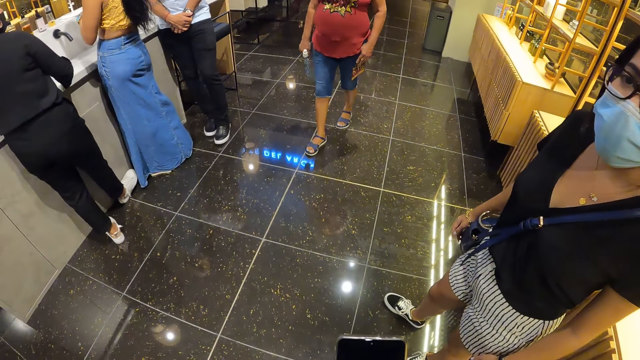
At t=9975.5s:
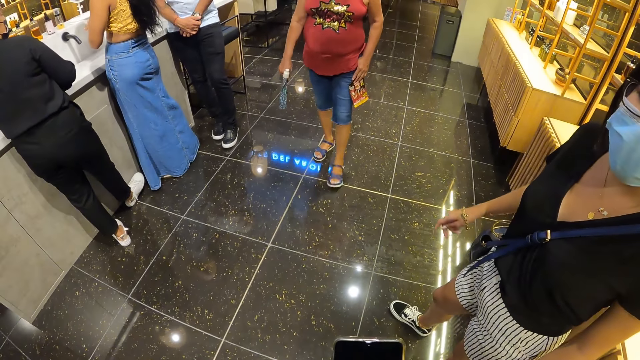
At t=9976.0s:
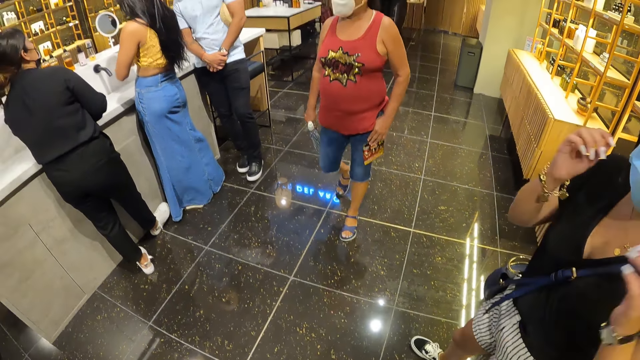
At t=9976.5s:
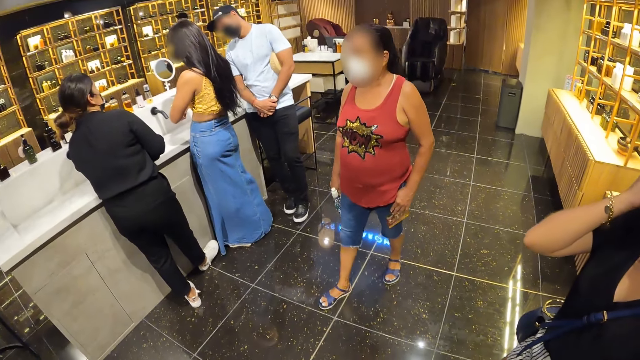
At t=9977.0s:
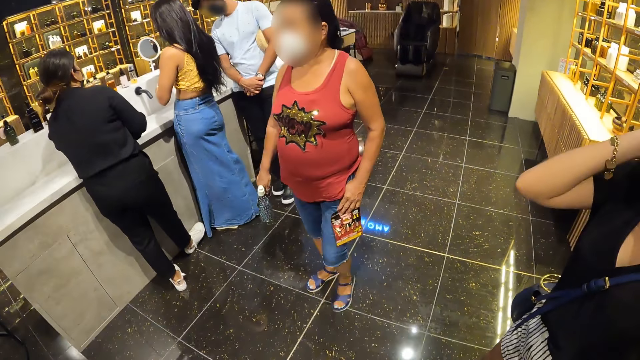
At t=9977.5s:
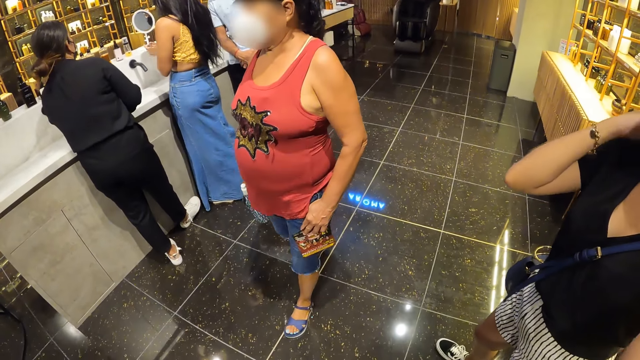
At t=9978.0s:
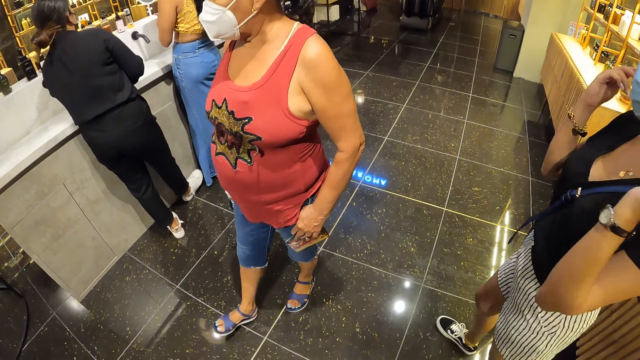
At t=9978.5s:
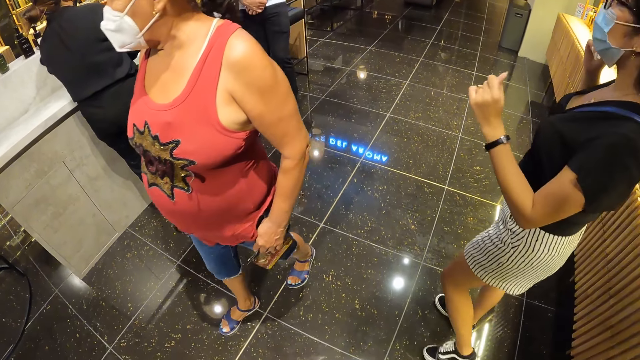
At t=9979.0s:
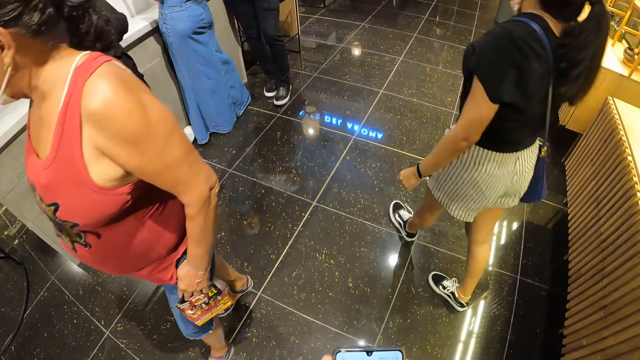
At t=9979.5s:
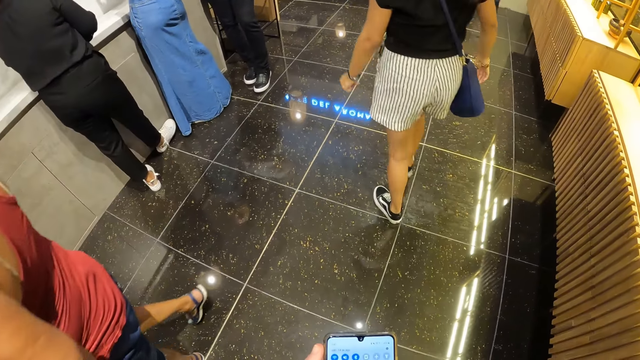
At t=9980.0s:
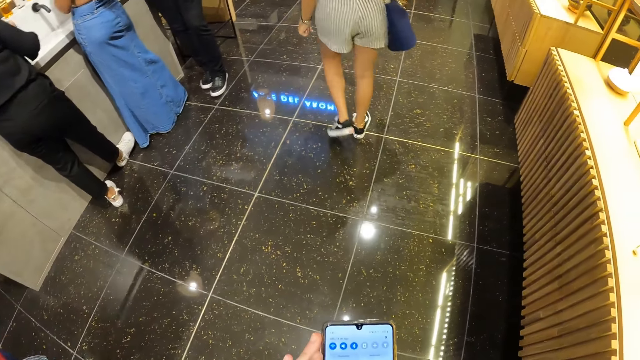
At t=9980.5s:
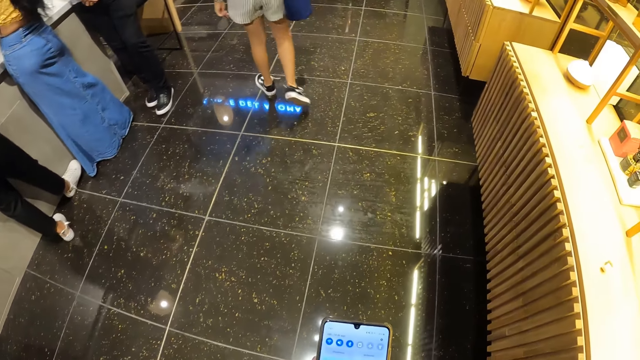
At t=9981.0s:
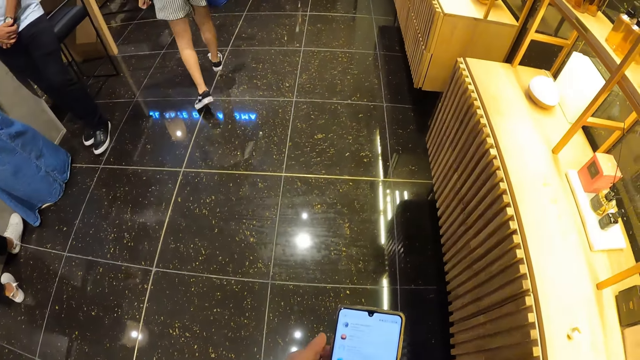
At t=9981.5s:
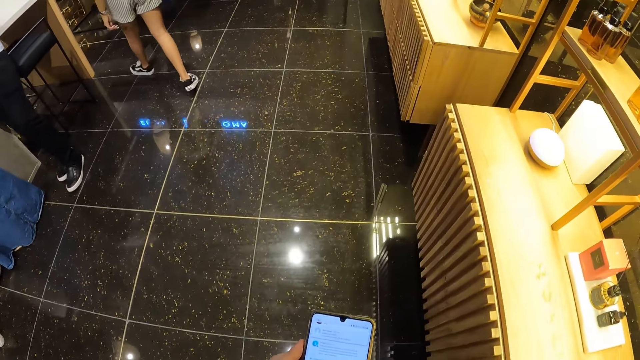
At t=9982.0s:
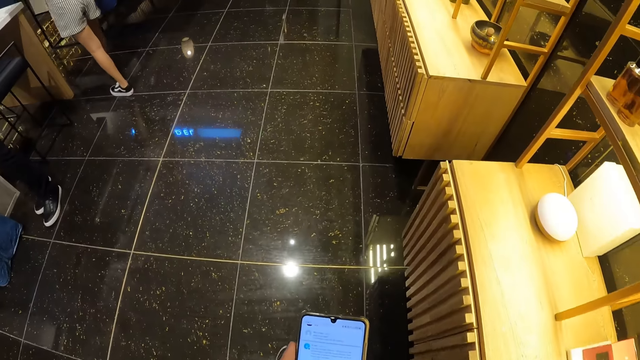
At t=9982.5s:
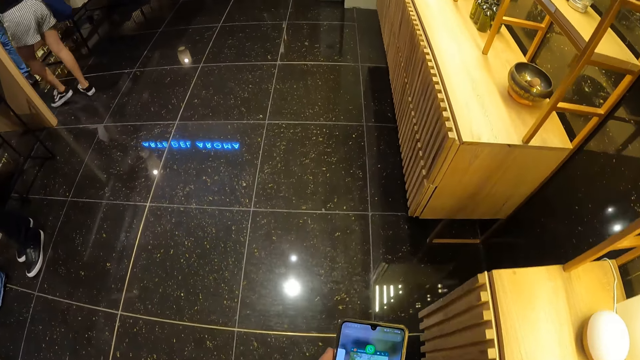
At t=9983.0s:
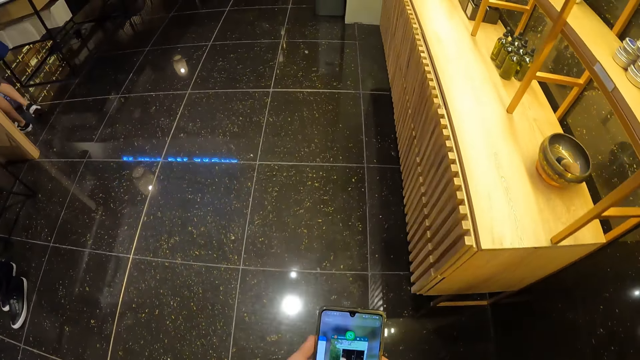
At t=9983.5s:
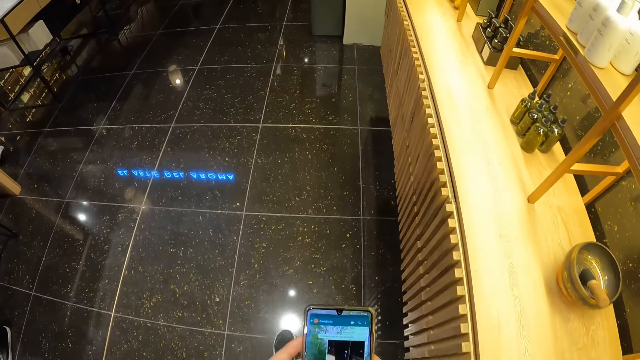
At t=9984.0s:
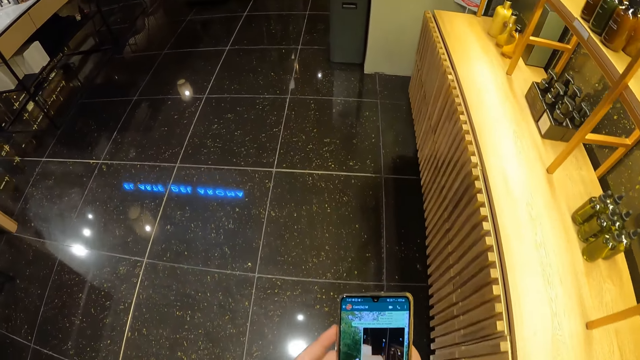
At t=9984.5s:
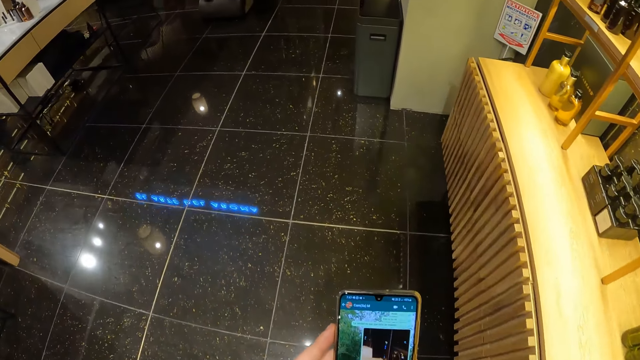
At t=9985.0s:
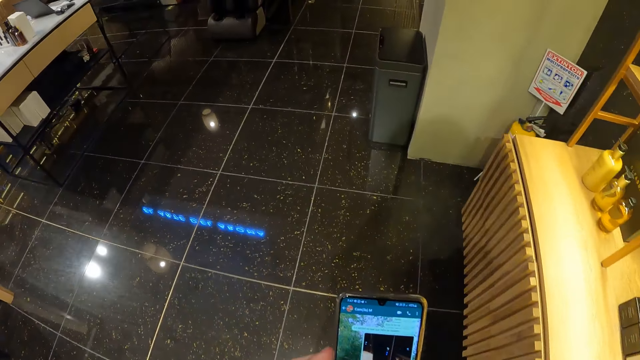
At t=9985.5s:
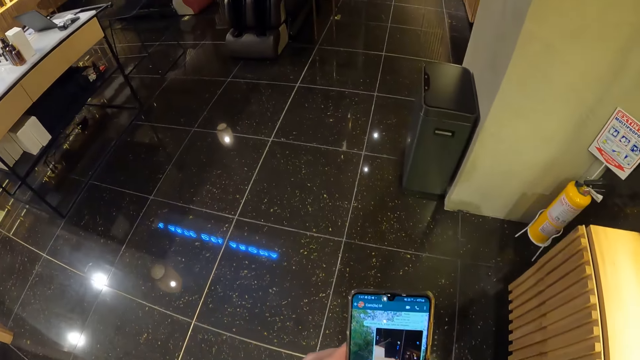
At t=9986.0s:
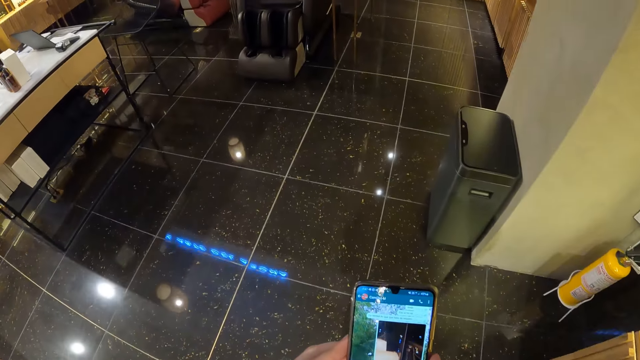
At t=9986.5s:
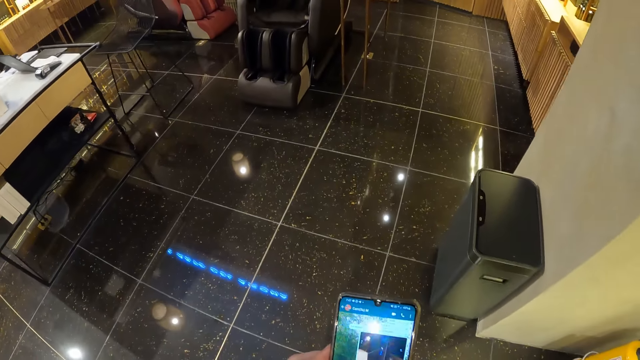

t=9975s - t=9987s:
The woman walks away. The camera wearer operates the phone with his hands. He walks in the building.

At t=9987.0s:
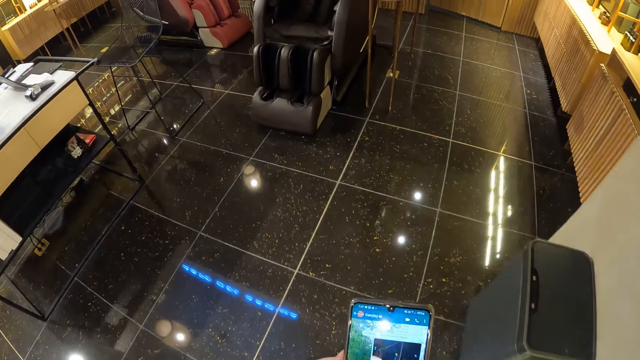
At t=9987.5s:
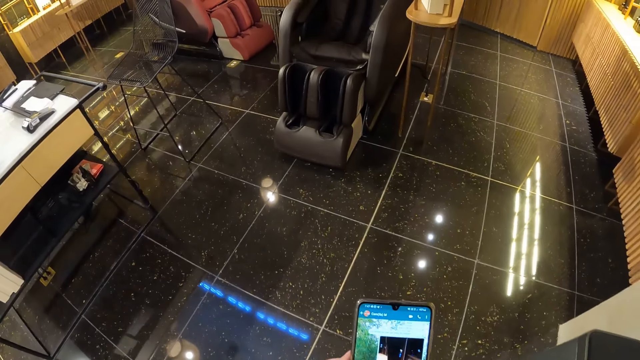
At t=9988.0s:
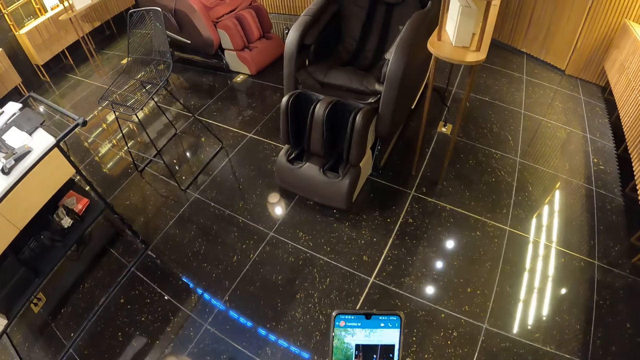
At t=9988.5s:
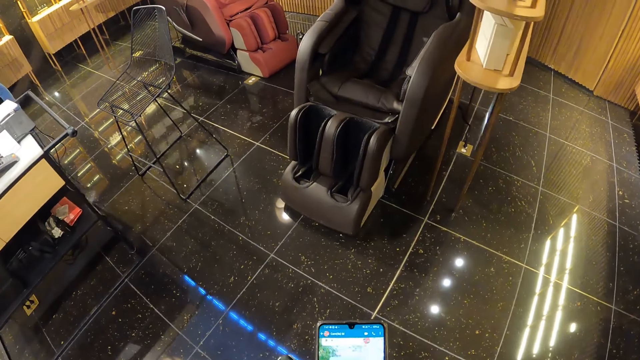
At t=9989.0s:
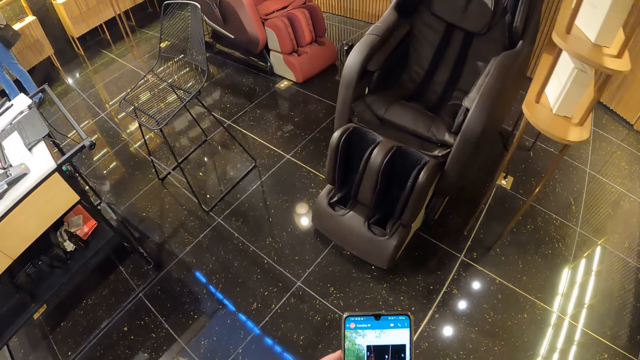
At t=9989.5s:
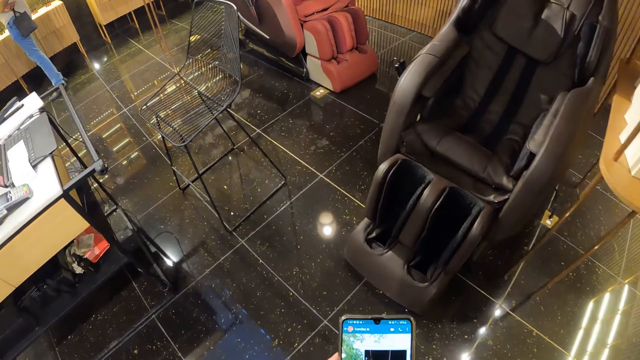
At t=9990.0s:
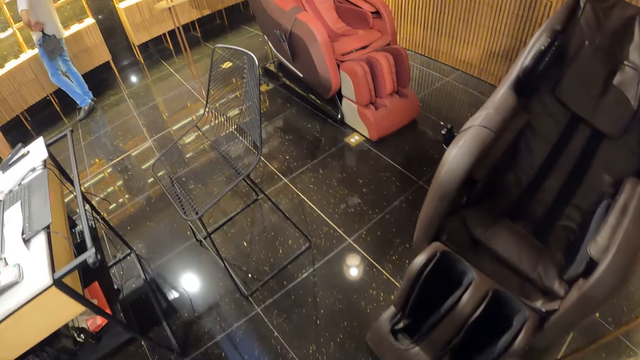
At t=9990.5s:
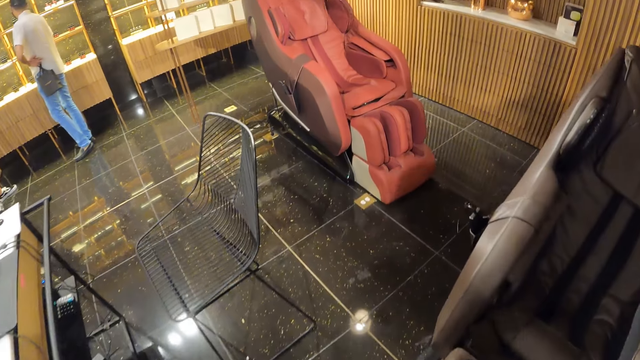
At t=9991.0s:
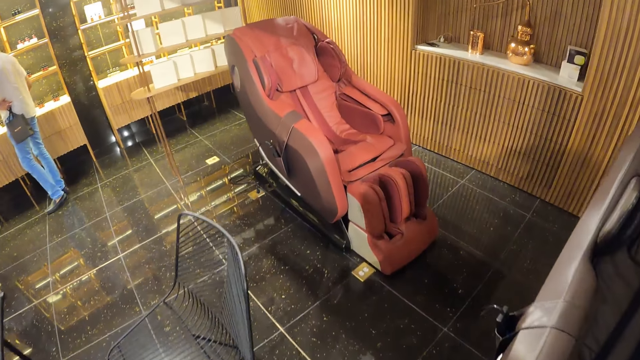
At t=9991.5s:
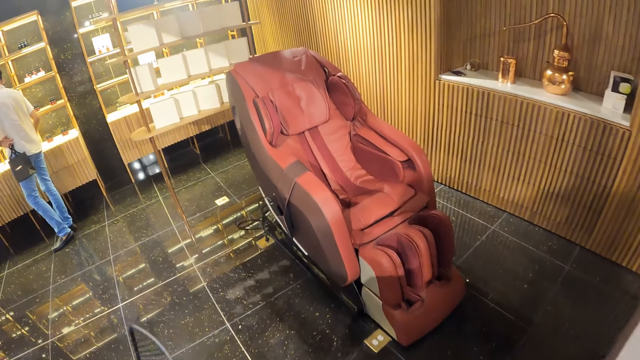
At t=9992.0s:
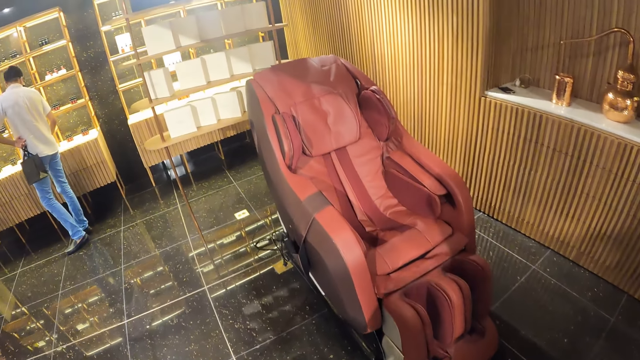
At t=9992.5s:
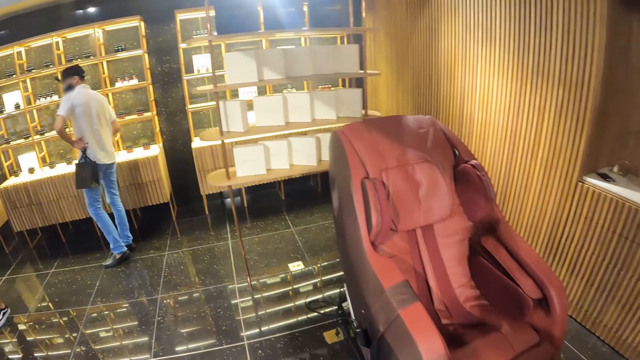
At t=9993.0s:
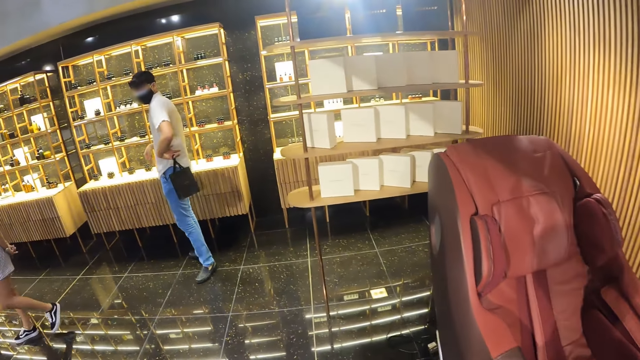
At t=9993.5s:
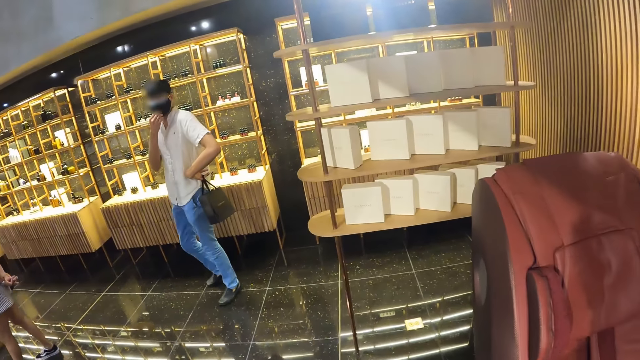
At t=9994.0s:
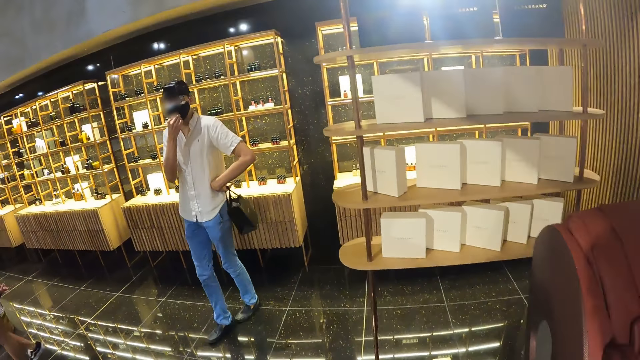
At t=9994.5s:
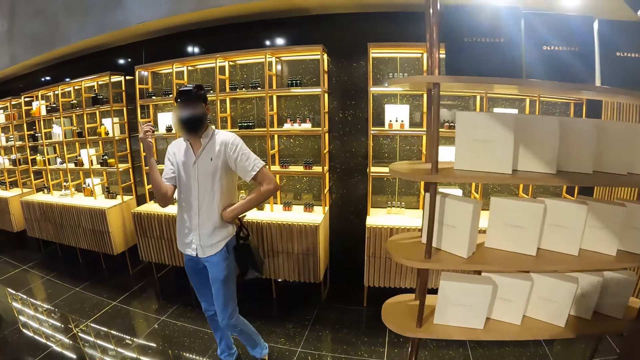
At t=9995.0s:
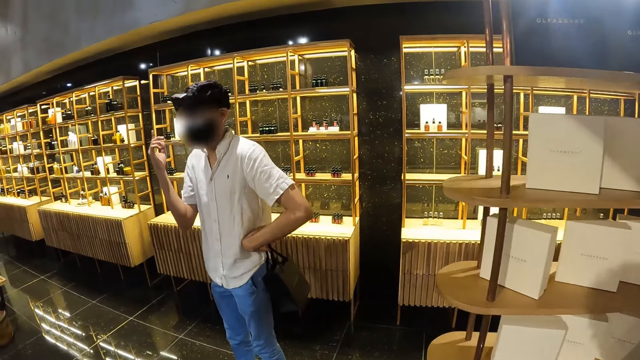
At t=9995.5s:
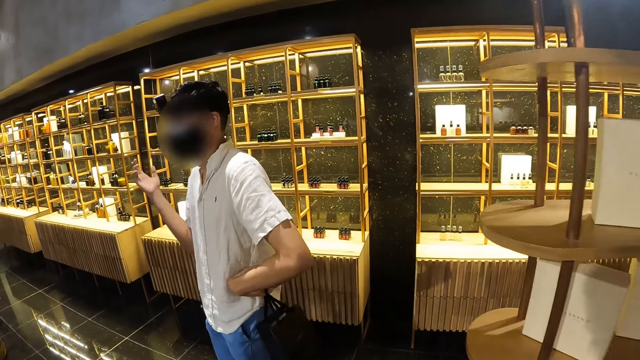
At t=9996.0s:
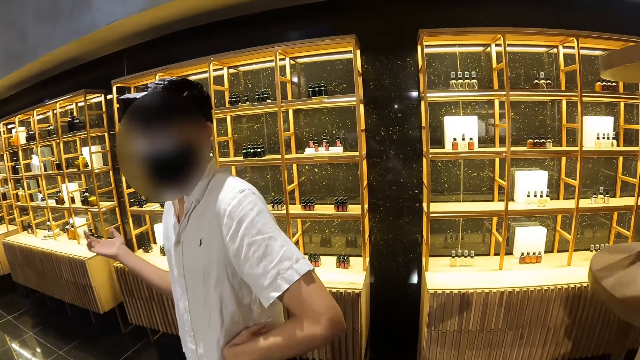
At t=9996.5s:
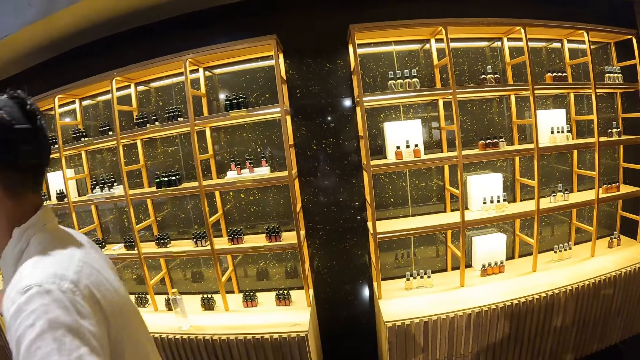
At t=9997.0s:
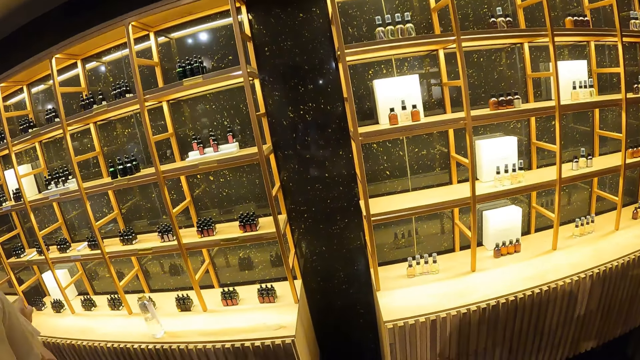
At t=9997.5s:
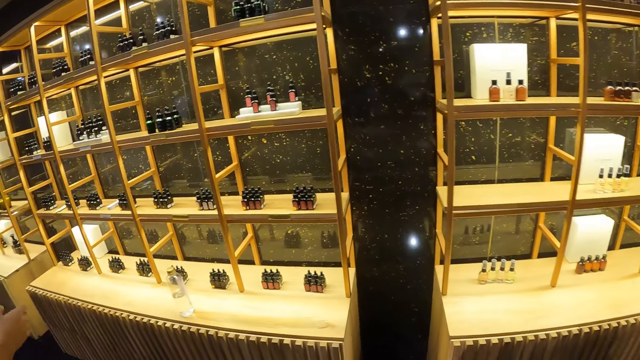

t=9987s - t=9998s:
A man checks out some liquid bottles on a shelf. The man touches the face mask with his right hand and gesticulates with his right hand.
